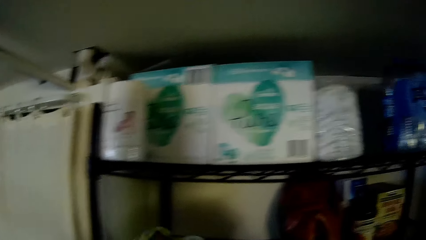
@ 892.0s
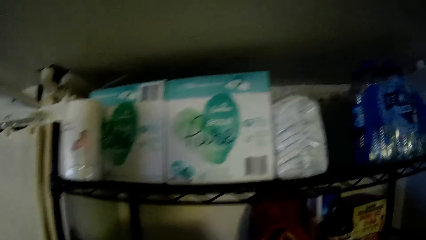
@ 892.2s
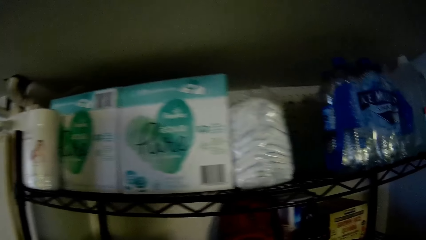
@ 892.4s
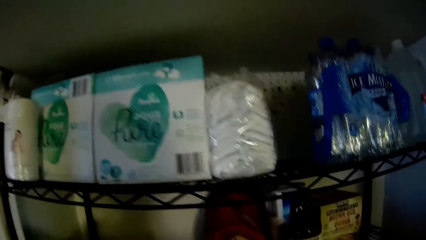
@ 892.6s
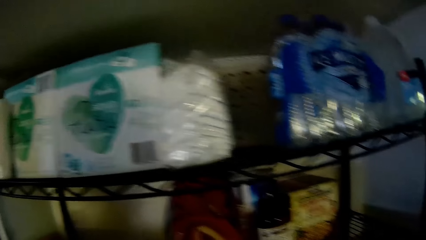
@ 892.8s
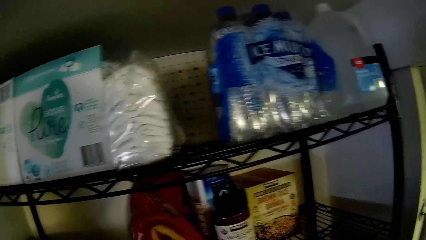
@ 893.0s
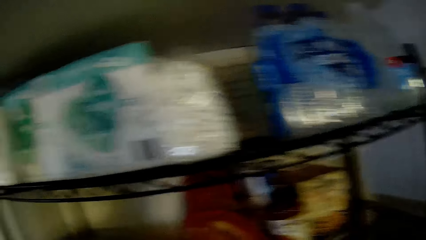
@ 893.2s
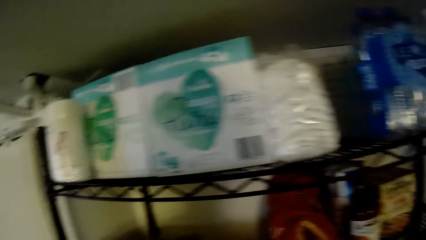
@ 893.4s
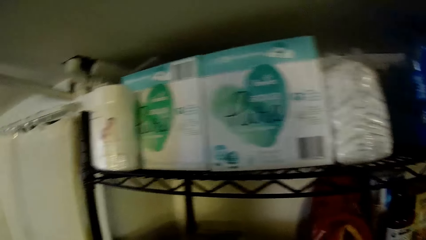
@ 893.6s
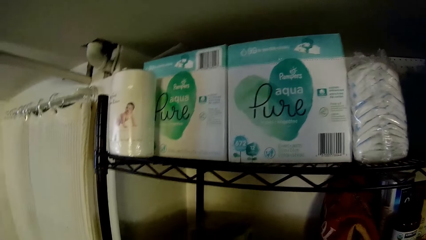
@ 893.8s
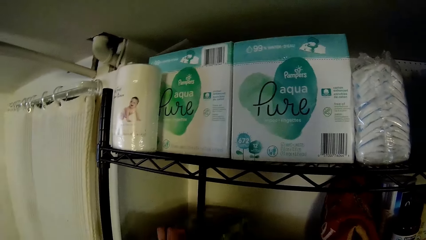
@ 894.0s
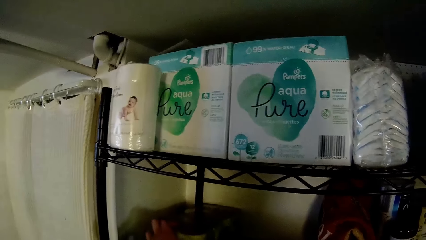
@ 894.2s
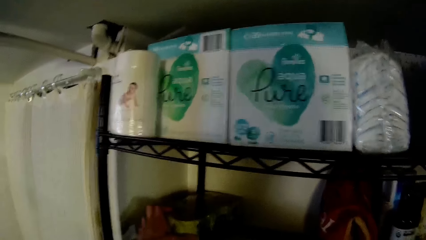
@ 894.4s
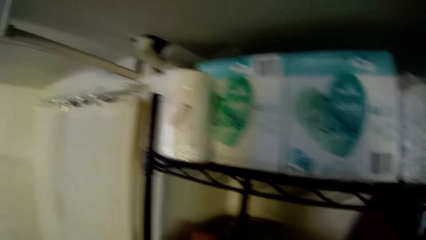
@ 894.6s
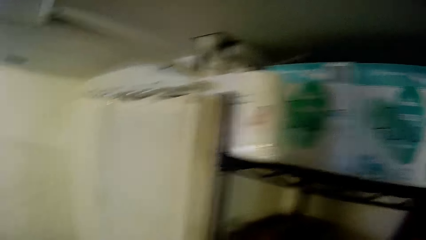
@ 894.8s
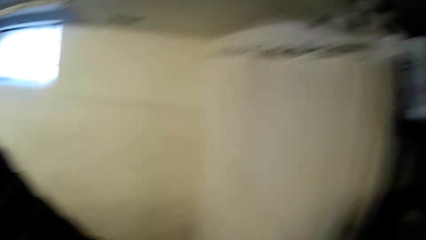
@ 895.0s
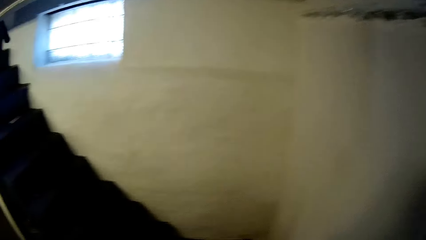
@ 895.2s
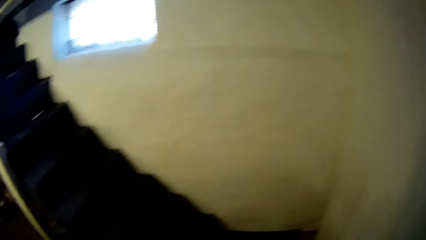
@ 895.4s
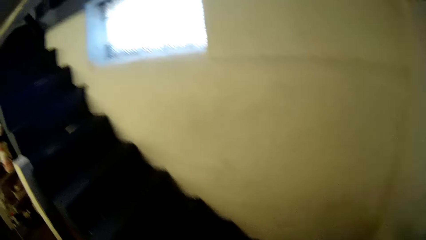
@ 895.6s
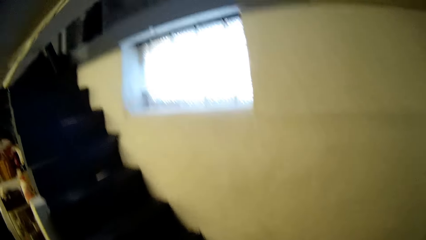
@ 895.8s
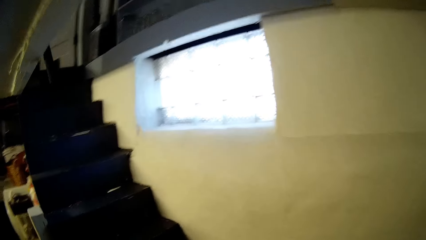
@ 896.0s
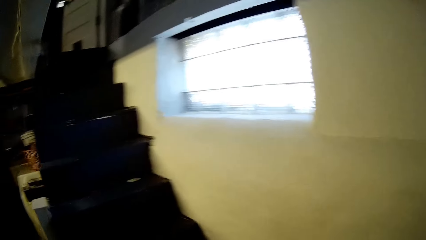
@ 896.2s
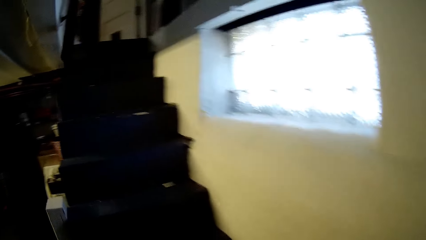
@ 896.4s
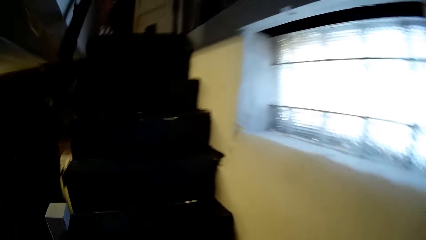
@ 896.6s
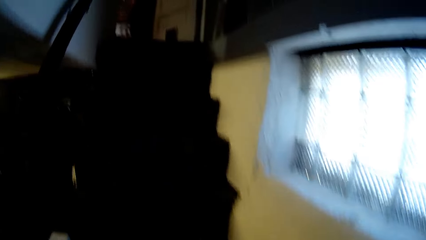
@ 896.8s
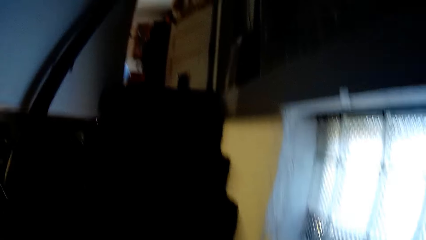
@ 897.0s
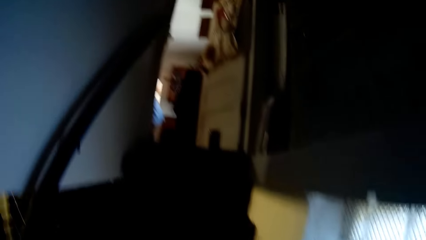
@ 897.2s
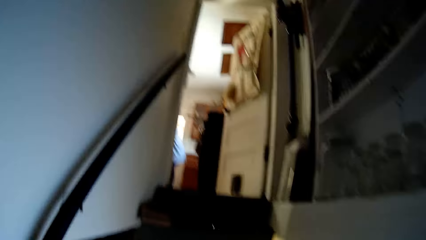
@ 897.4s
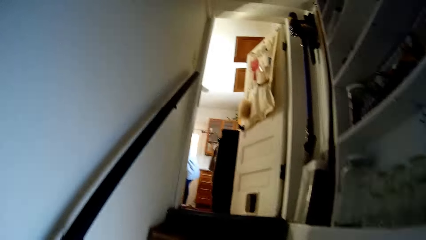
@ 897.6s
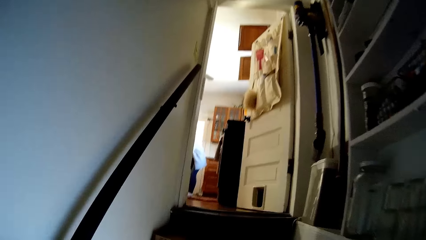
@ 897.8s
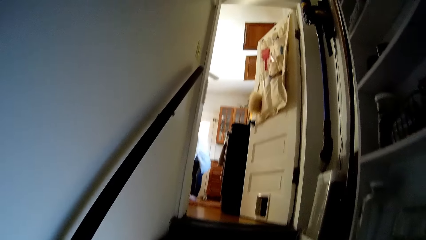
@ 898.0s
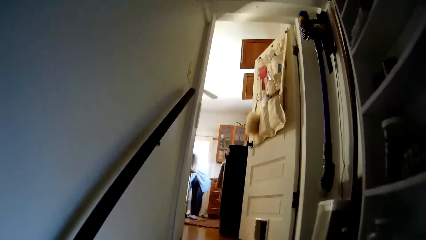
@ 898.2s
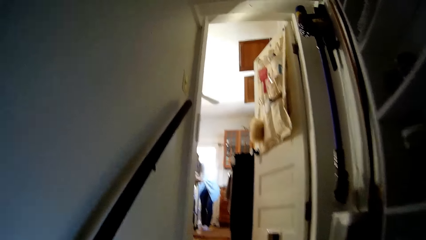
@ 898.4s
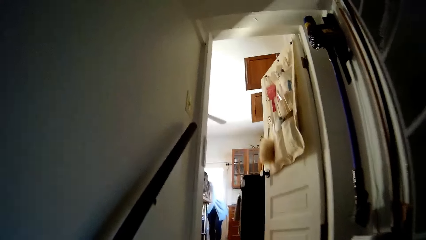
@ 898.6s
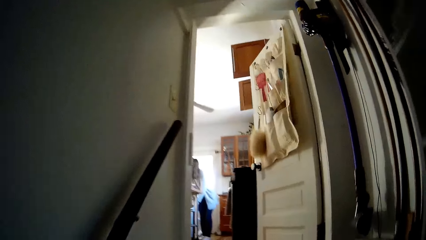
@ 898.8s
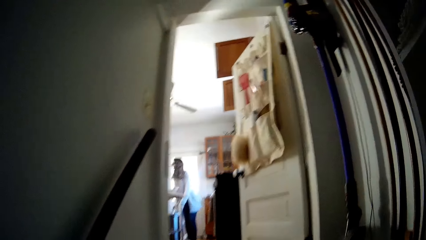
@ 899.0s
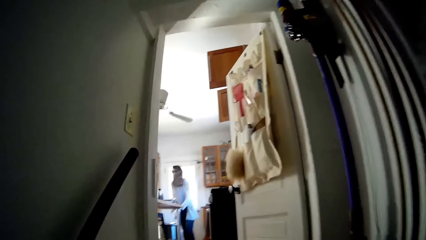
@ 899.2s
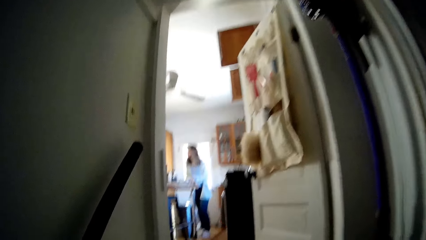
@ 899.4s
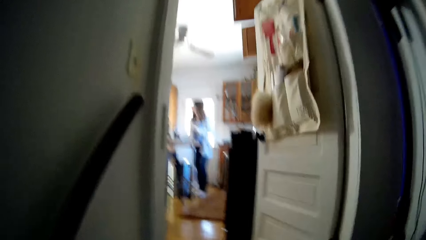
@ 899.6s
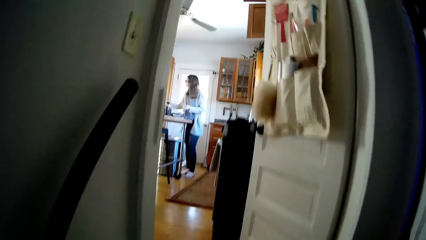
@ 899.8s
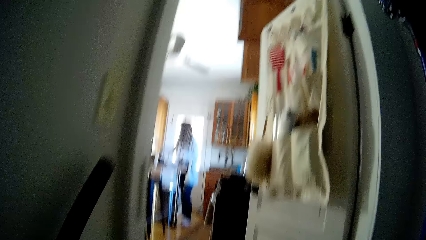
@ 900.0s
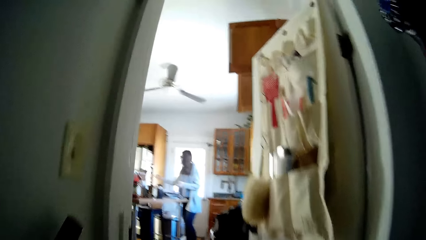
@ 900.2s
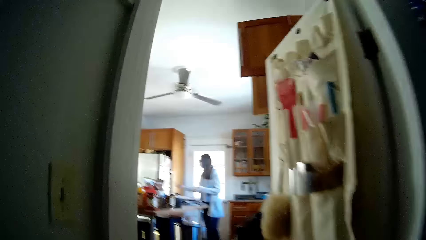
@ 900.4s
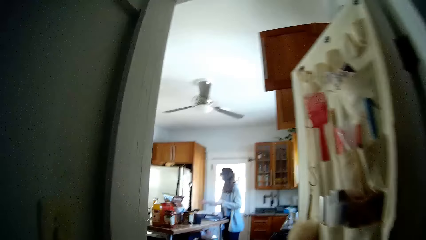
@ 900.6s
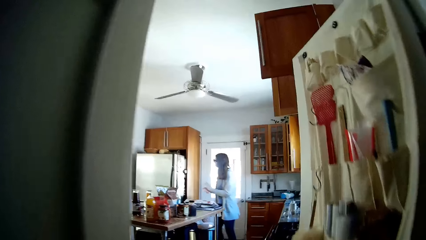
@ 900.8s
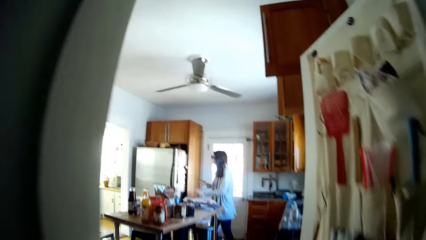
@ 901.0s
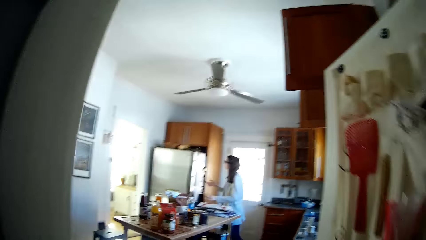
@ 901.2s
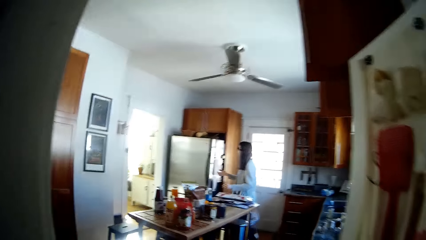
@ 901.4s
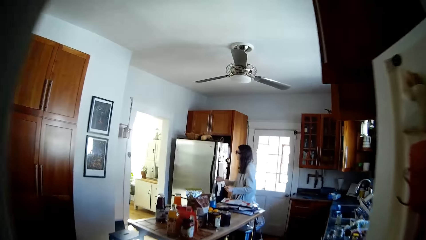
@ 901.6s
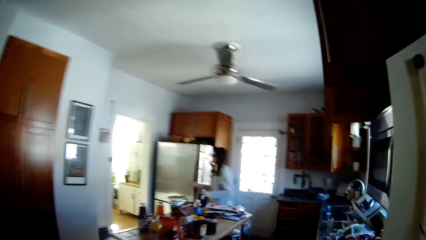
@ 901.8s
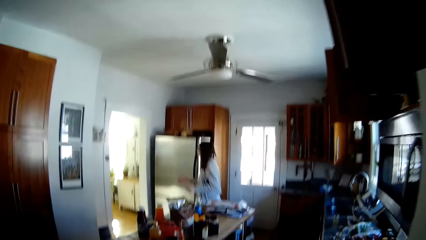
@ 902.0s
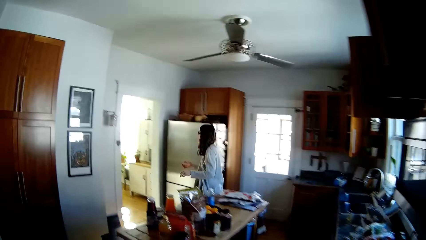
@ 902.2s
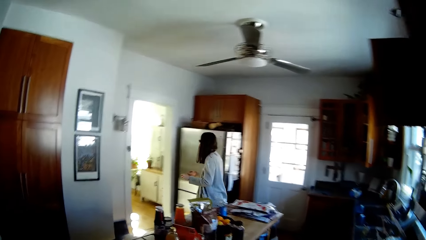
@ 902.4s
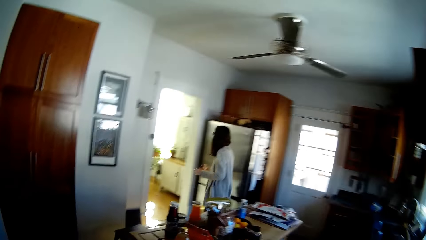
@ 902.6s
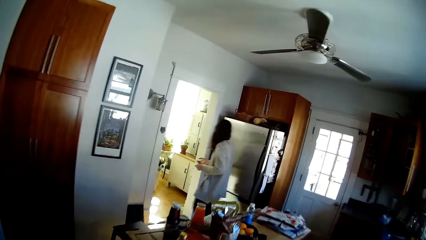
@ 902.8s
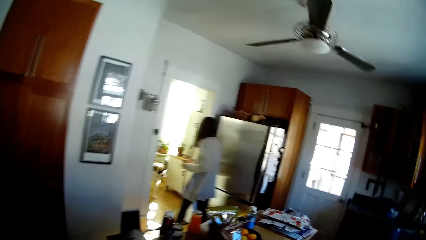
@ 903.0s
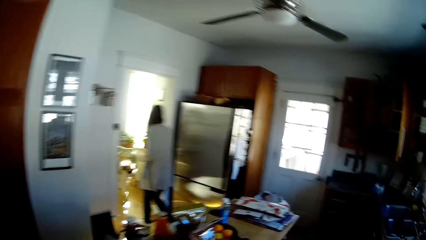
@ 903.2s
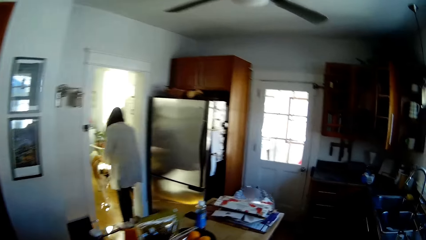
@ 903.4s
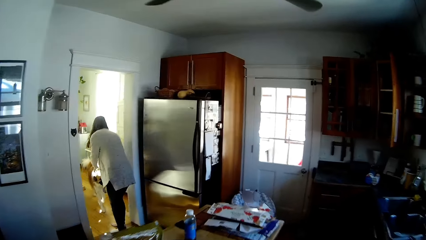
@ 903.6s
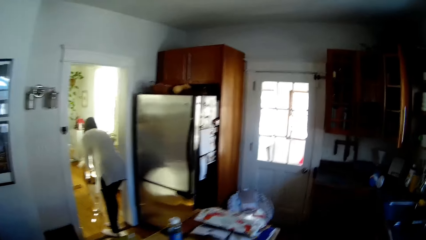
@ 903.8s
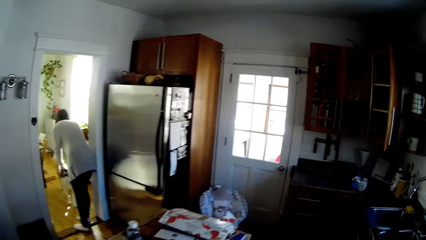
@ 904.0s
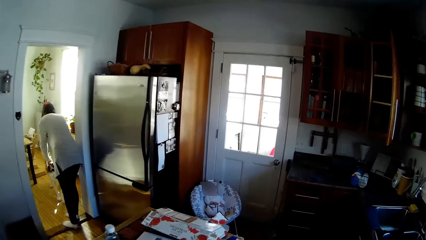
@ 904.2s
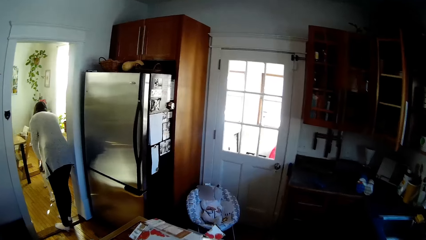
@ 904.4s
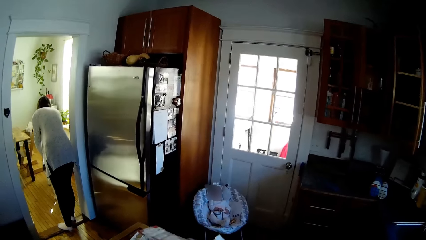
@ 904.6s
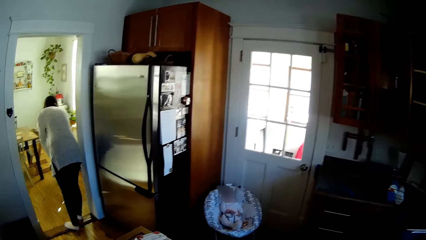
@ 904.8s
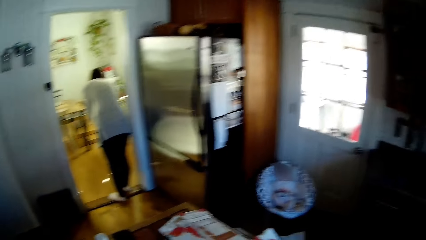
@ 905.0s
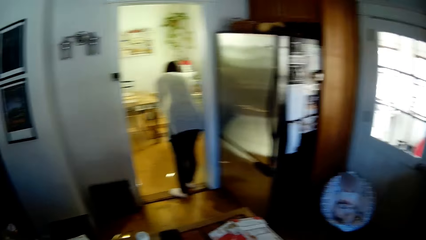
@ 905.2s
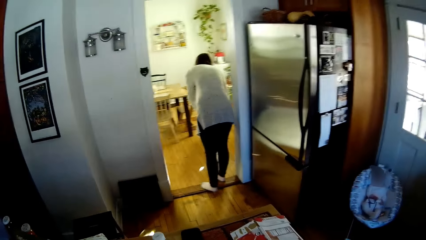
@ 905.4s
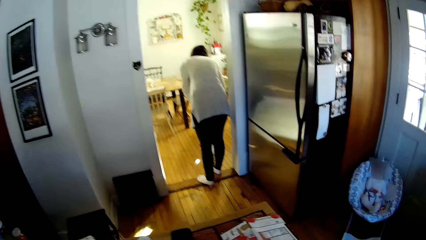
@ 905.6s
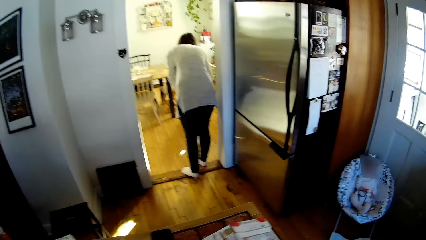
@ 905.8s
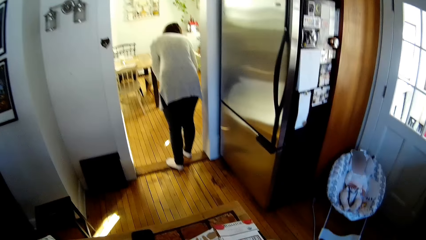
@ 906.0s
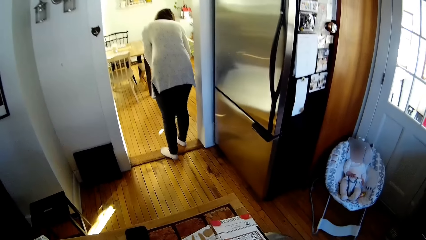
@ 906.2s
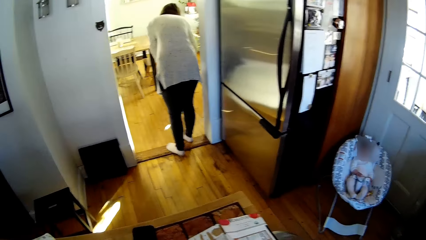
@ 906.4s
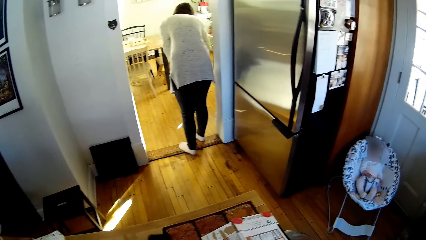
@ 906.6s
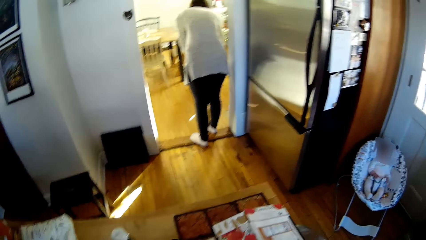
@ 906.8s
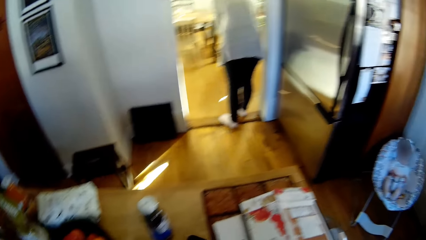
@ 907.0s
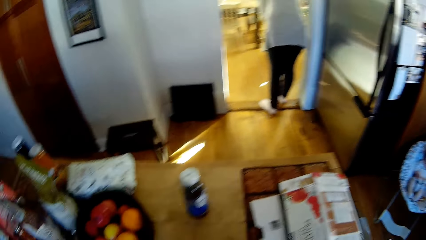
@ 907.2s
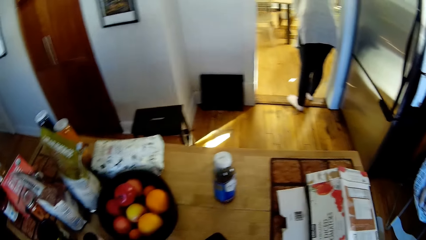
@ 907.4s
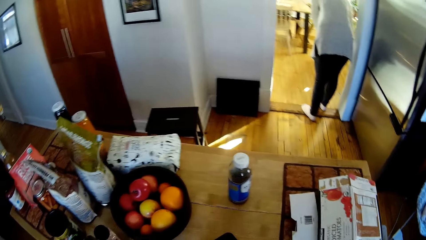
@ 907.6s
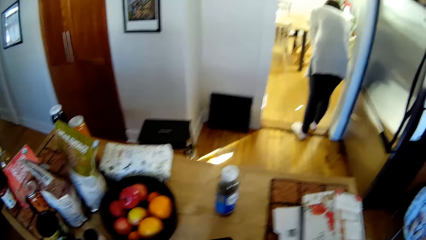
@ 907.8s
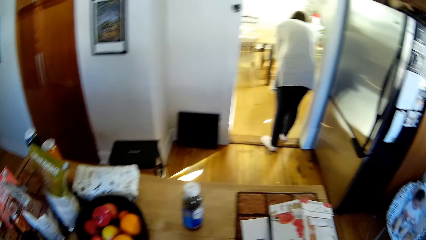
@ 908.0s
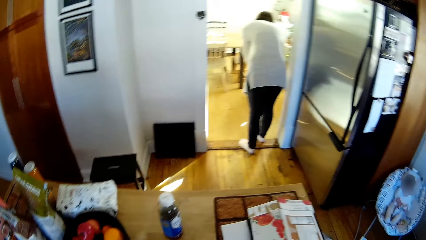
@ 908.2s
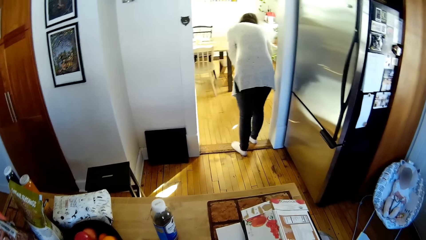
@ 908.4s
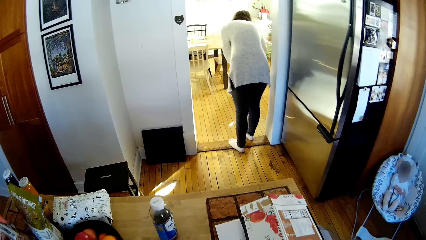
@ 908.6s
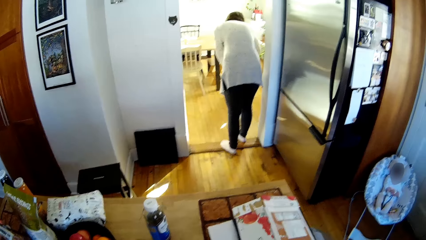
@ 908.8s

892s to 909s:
The camera wearer places a pack of margarine in the middle shelf with his left hand. He holds something in the storage rack. He walks up the staircase from the basement to the apartment. A woman stands on the floor. The camera wearer walks on the floor. The woman dusts her palms. The woman walks from a table at the dinette to a dog in a room. The woman holds the dog with both hands. The camera wearer stands on the floor. He picks up a phone from the table in the dinette with his left hand. A baby plays in a baby pram.
